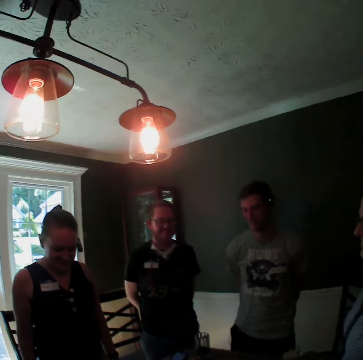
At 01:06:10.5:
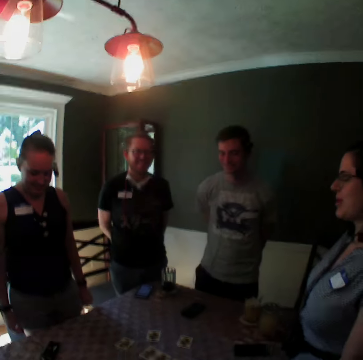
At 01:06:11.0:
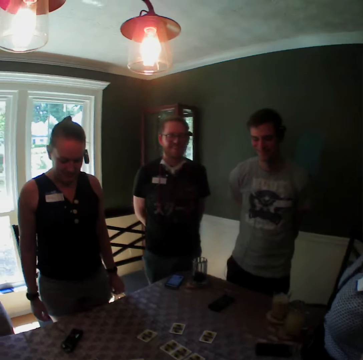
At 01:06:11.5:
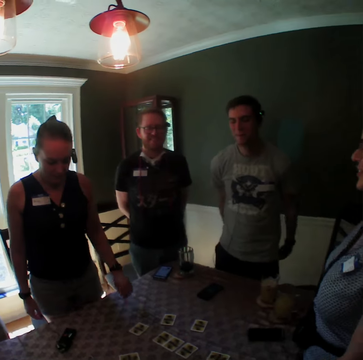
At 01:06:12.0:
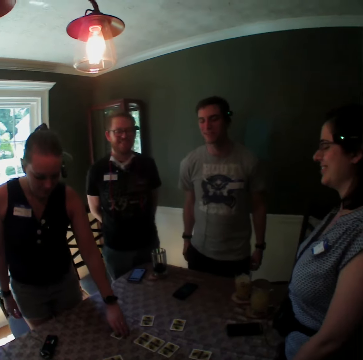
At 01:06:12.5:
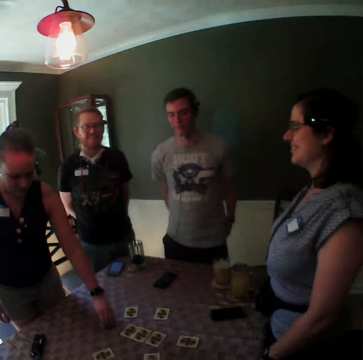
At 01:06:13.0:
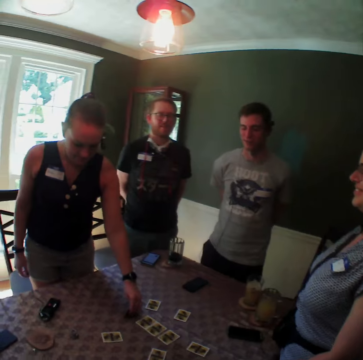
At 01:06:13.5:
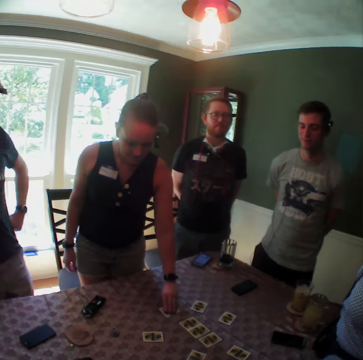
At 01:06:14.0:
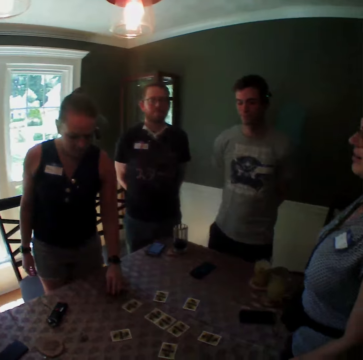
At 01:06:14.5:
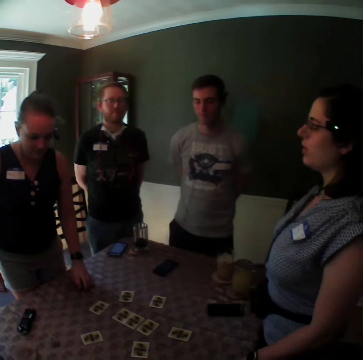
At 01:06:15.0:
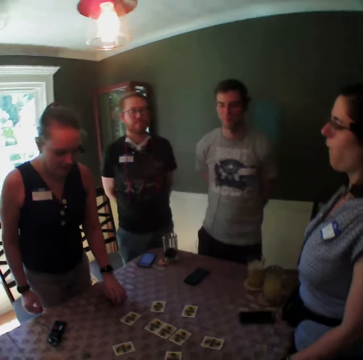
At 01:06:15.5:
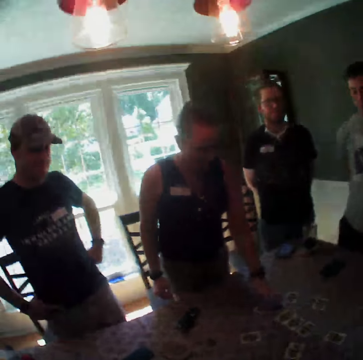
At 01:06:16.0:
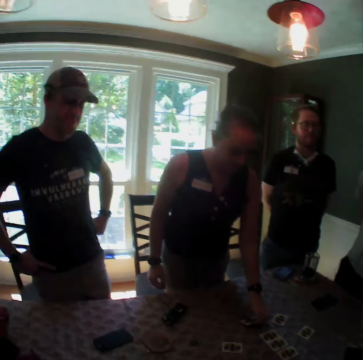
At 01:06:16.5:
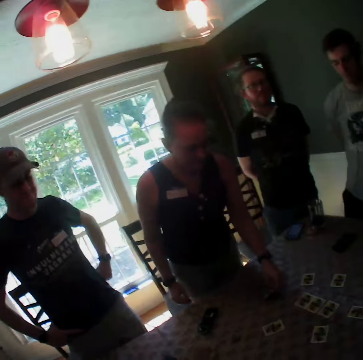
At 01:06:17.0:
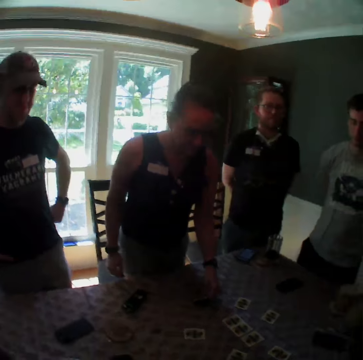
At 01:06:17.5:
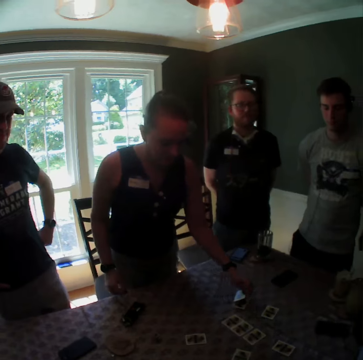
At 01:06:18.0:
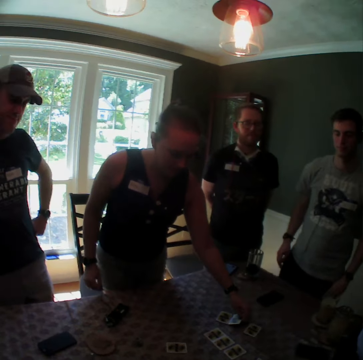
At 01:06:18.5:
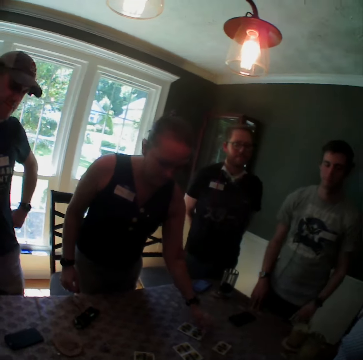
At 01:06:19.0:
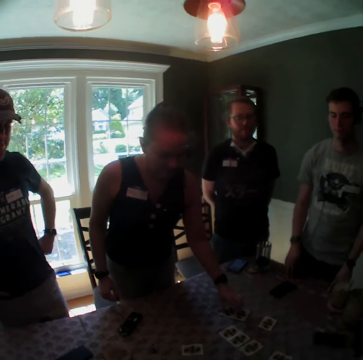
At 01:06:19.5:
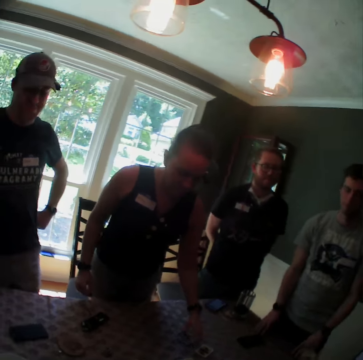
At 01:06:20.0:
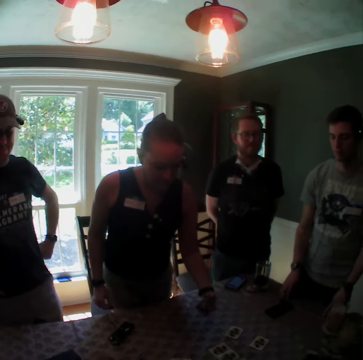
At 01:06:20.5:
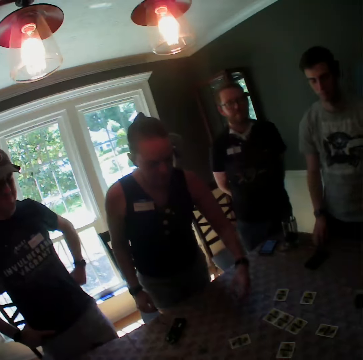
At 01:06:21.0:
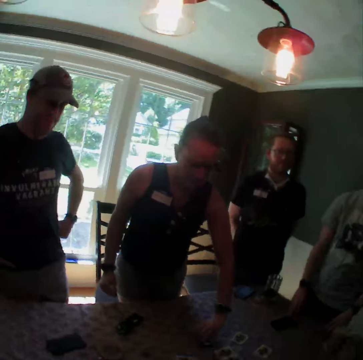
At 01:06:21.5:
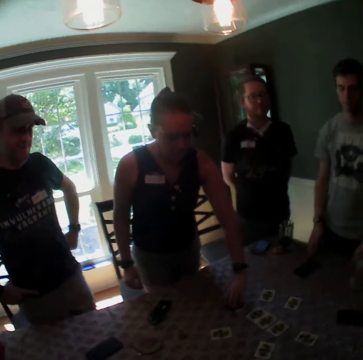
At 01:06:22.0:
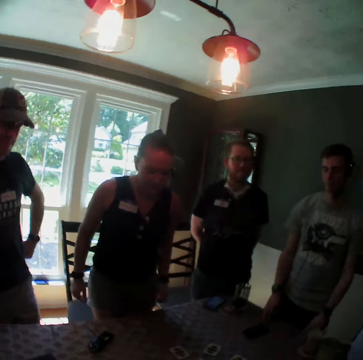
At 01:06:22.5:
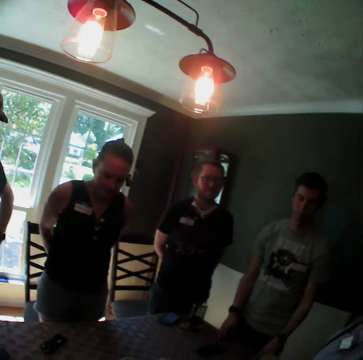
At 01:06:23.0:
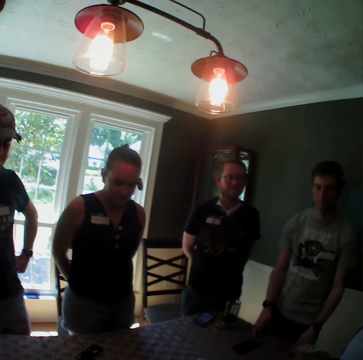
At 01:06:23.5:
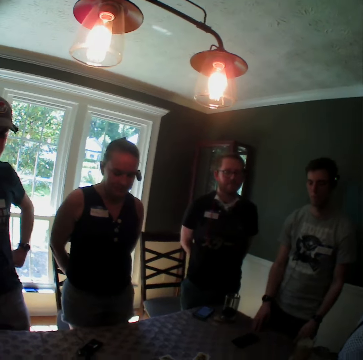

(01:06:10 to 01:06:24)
The woman touches the card on the table with her left hand. The woman carries the card on the table with her left hand. The woman moves the card on the table with her left hand. A man places both hands on the table.

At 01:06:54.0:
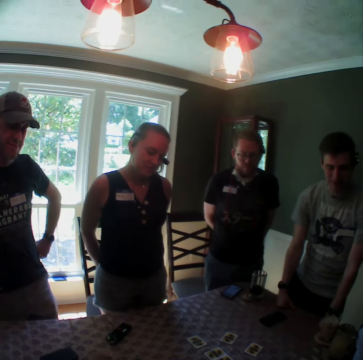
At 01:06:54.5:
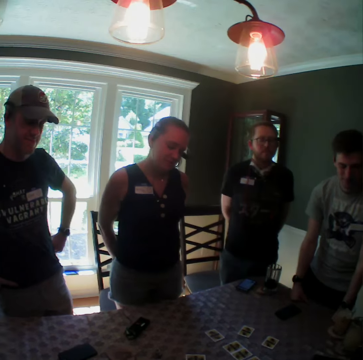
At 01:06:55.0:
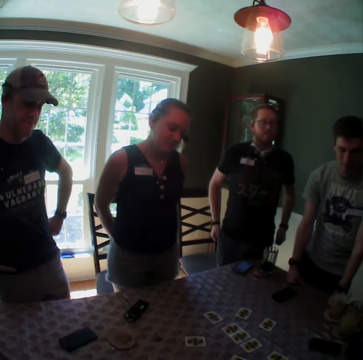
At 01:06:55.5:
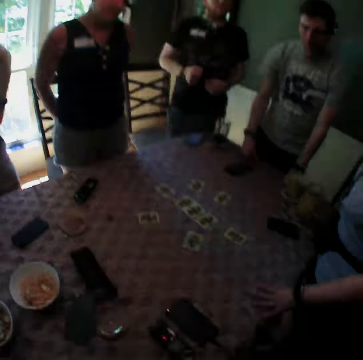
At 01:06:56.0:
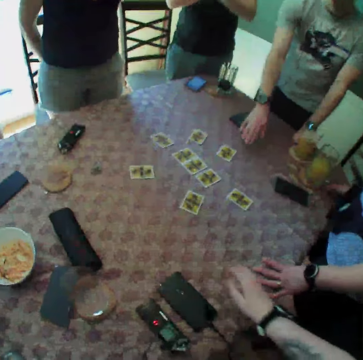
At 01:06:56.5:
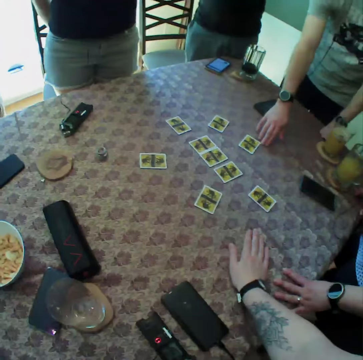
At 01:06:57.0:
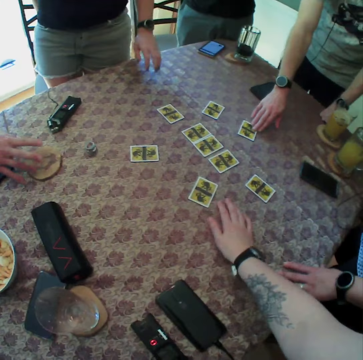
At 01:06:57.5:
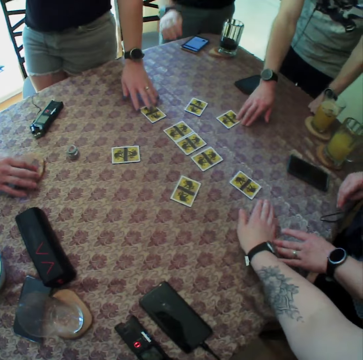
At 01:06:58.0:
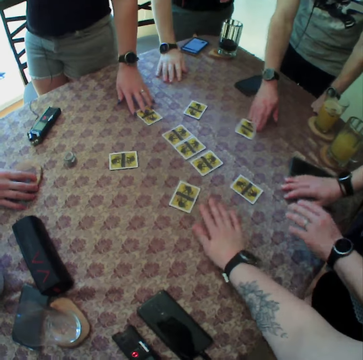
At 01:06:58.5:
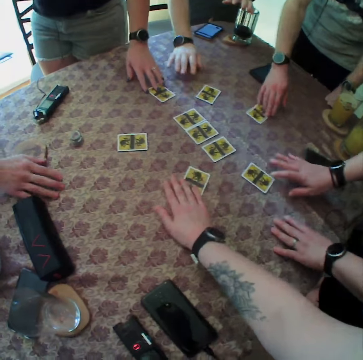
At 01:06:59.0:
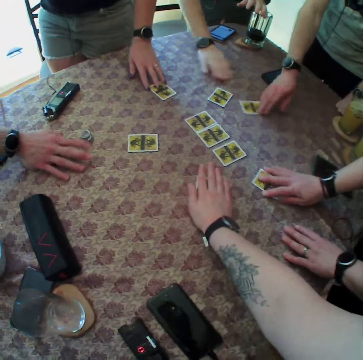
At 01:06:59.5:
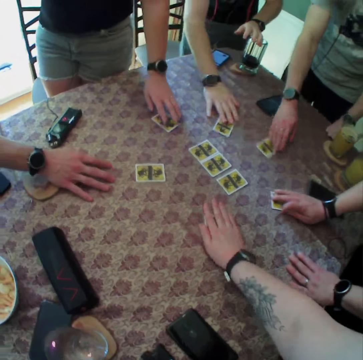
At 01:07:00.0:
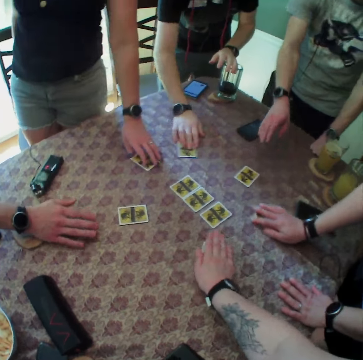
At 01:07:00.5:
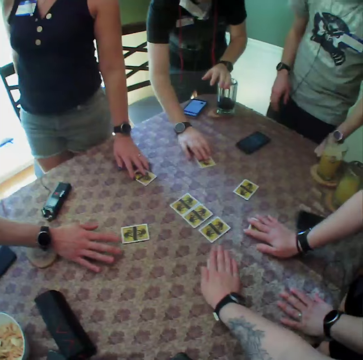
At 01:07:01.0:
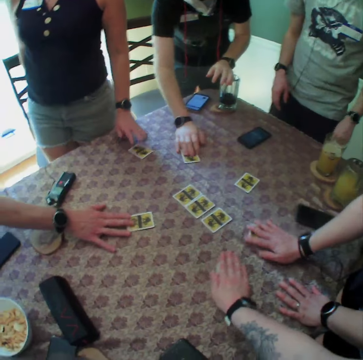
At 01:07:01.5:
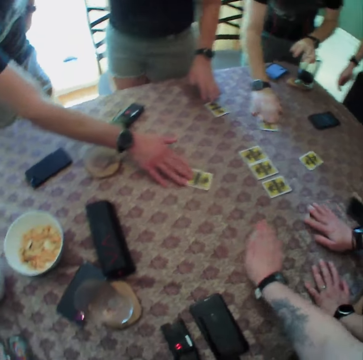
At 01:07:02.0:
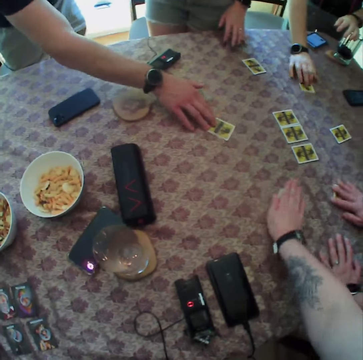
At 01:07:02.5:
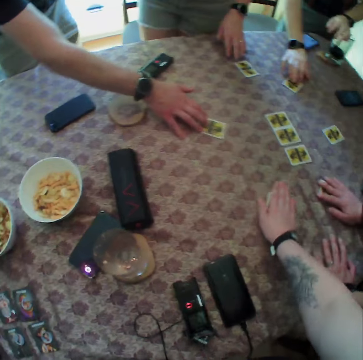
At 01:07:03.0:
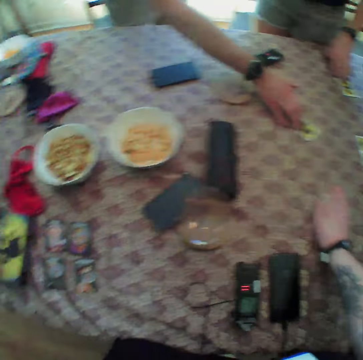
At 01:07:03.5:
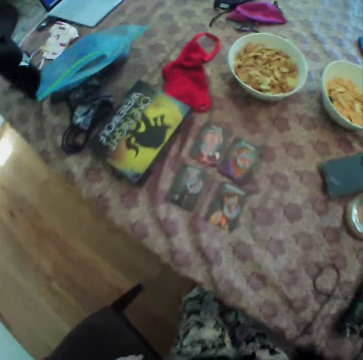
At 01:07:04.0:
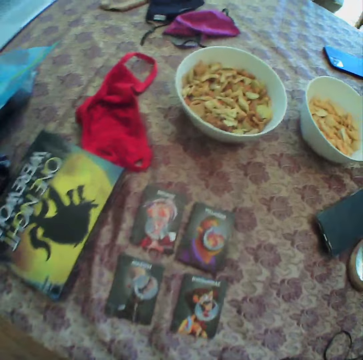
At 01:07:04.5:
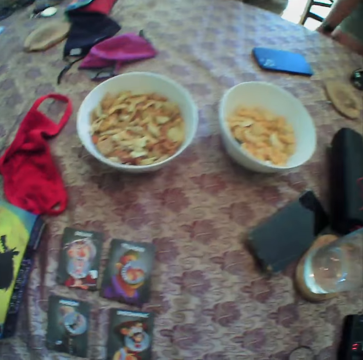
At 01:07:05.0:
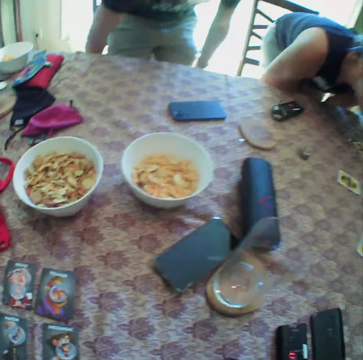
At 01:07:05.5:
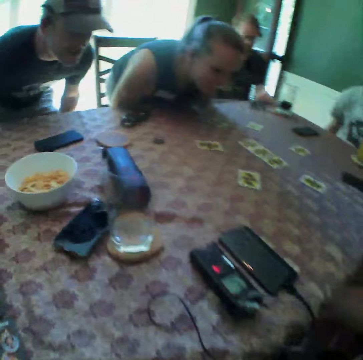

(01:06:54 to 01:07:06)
A man moves the card on the table with his right hand. Another man touches a wooden piece on the table with his right hand. The camera wearer touches the card with friends. A woman touches the card in her left hand with her right hand. Another woman puts her right hand on the table. A third man touches the table with his right hand. The third man touches the cup on the table with his left hand. A third woman moves the card on the table with her right hand. The third man touches the card on the table with his right hand. The second man moves the card on the table with his right hand. The second man touches the card on the table with his right hand. The camera wearer looks around.

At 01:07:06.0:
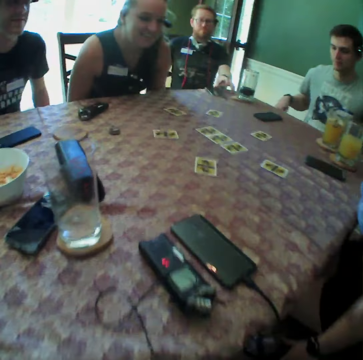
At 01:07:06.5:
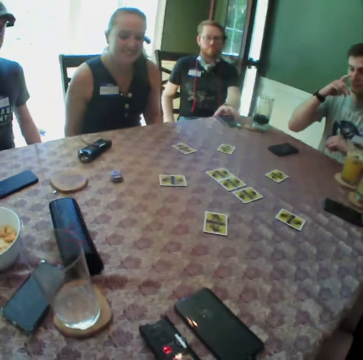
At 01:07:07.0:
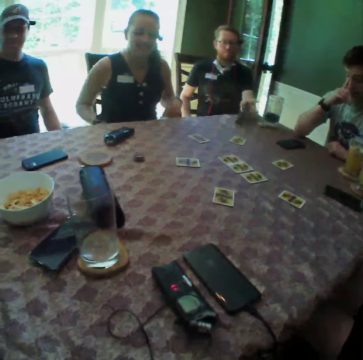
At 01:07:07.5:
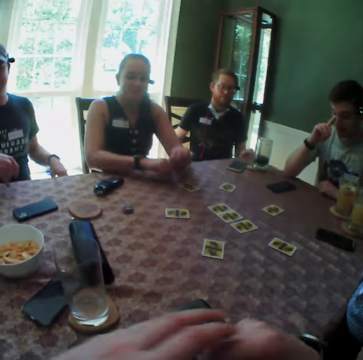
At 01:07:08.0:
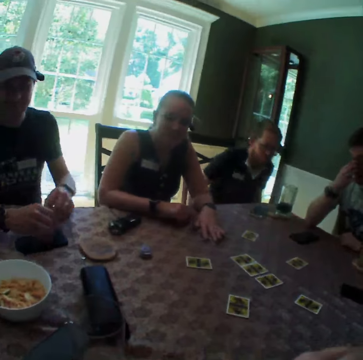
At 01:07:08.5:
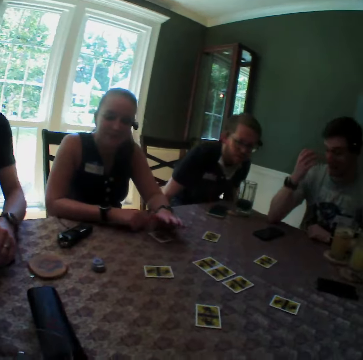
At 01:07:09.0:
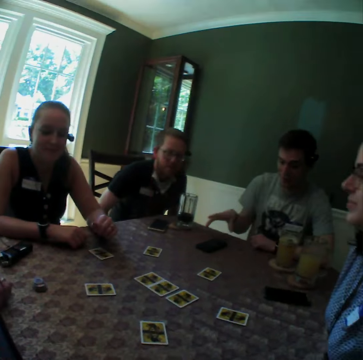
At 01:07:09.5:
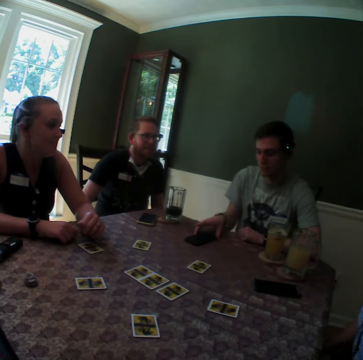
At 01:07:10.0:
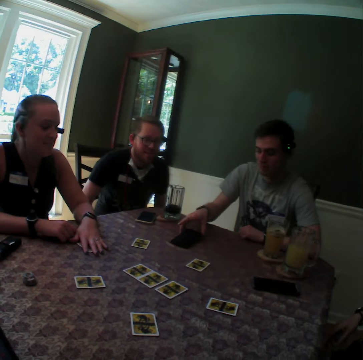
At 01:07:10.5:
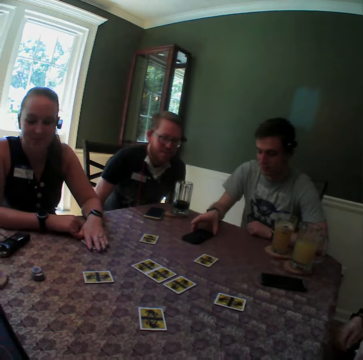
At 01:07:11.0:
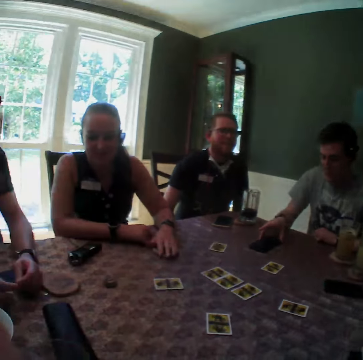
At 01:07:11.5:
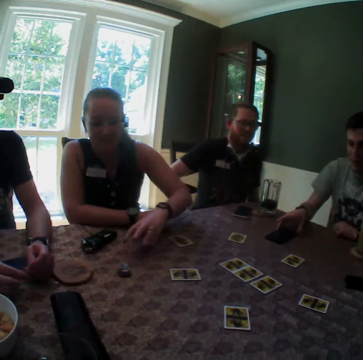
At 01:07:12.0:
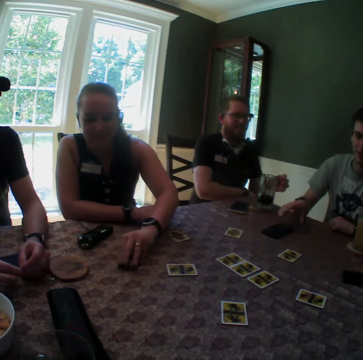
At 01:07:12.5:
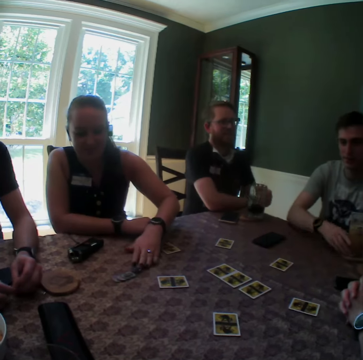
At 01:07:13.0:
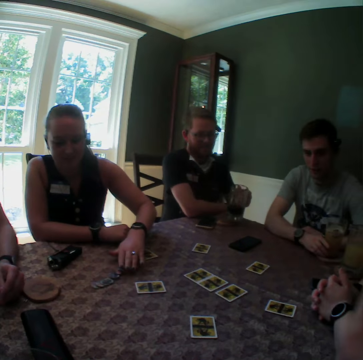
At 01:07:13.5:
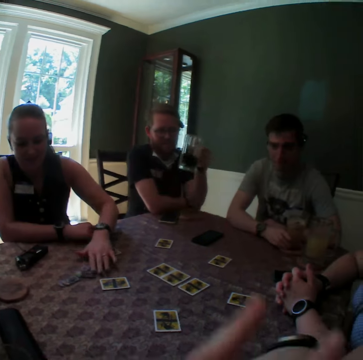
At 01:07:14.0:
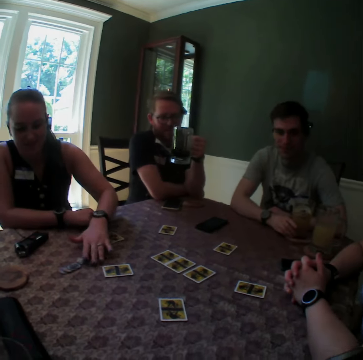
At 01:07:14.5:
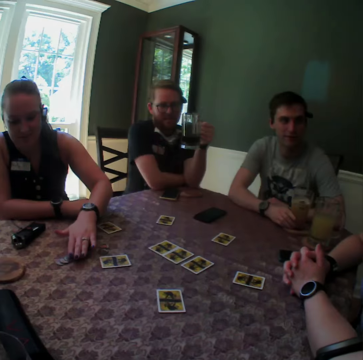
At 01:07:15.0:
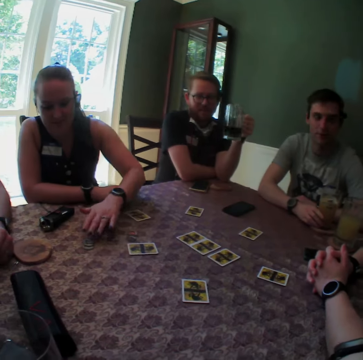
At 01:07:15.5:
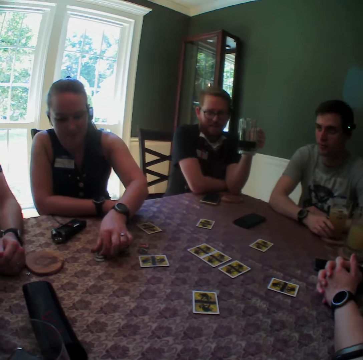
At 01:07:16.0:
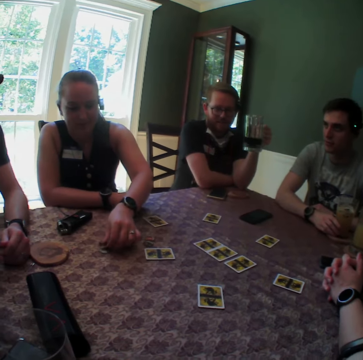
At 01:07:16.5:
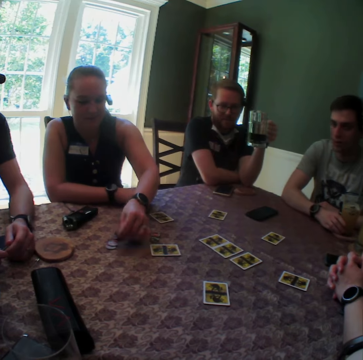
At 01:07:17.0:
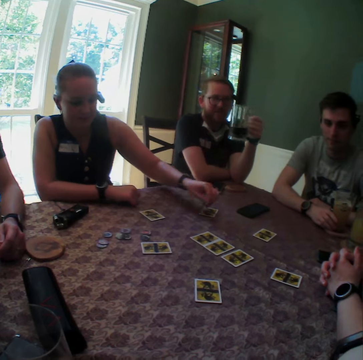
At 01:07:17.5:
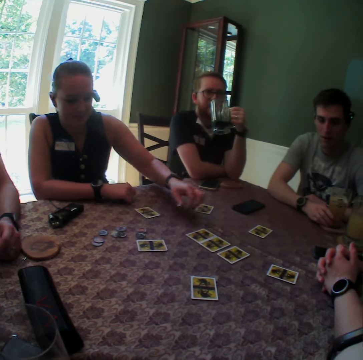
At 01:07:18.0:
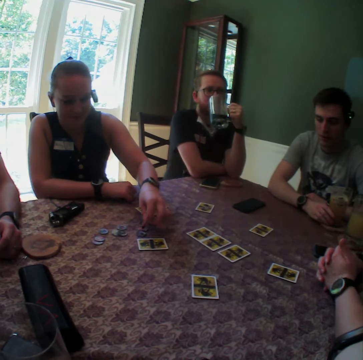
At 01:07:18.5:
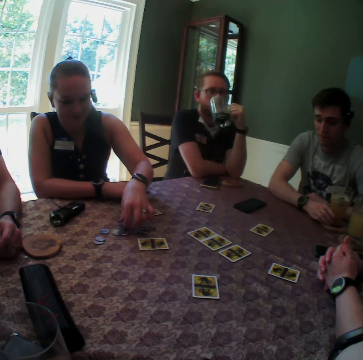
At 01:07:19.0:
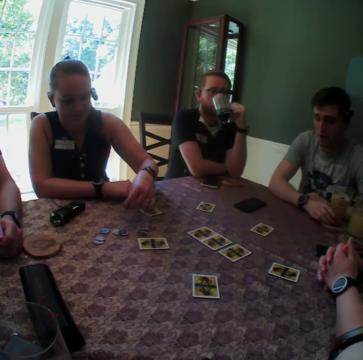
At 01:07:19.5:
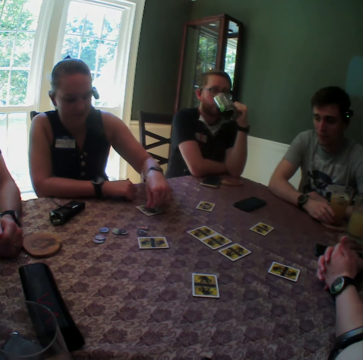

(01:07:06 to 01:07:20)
A man touches the phone on the table with his left hand. Another man places both hands on the table. A woman places both hands on the table. The woman touches the card on the table with her left hand. A third man places both hands on the table. The first man pulls the chair with both hands. The second man moves the card on the table with his right hand. The woman spreads the set of chips on the table with her left hand. The first man takes the cup from the table with his left hand and places his right hand on the table. Another woman places both hands on the table. The second man places his right hand on the table. The camera wearer puts both hands together. The first woman picks up a chip from the table with her left hand. The first woman drops the chip on the card with her left hand. The first woman picks up the piece of chip from the card with her left hand. The first man drinks from the cup on the table with his left hand. The first woman picks up some chips from the table with her left hand. The first woman places the chips on the card.
